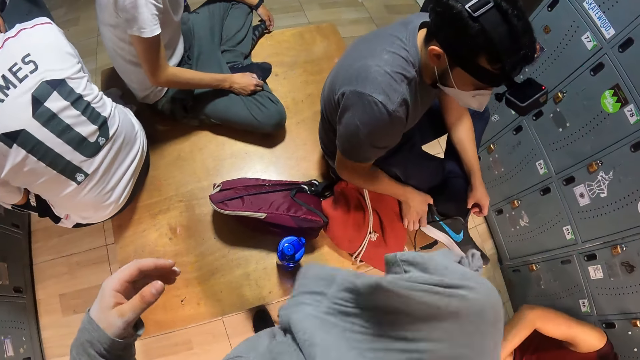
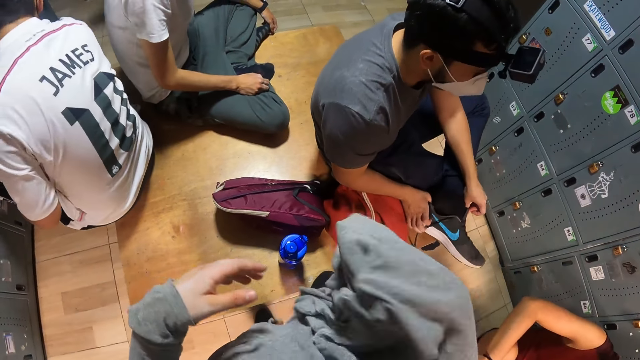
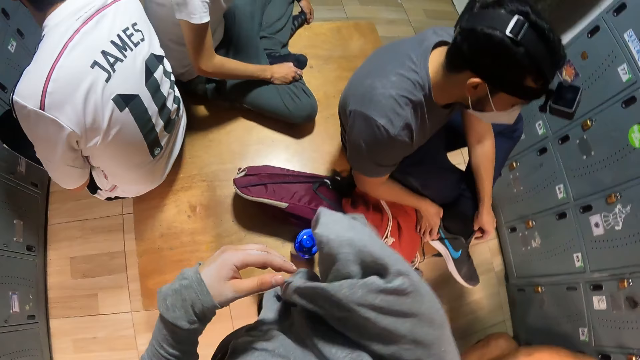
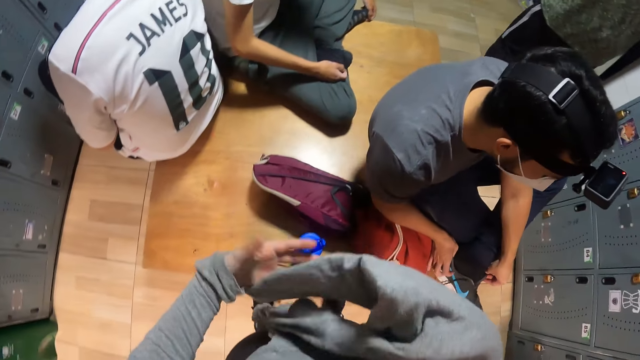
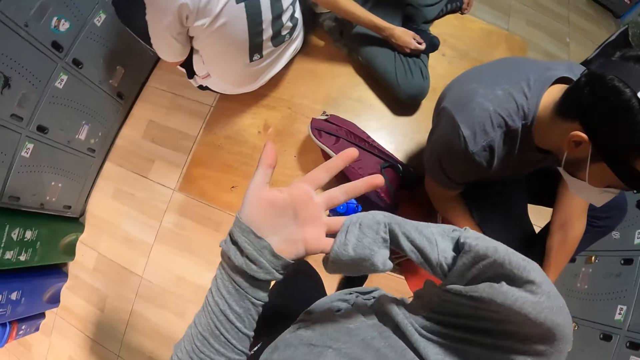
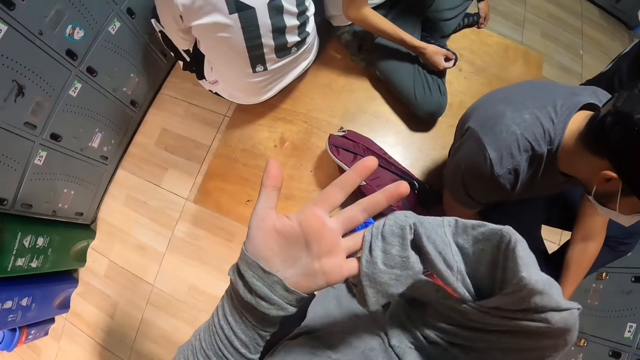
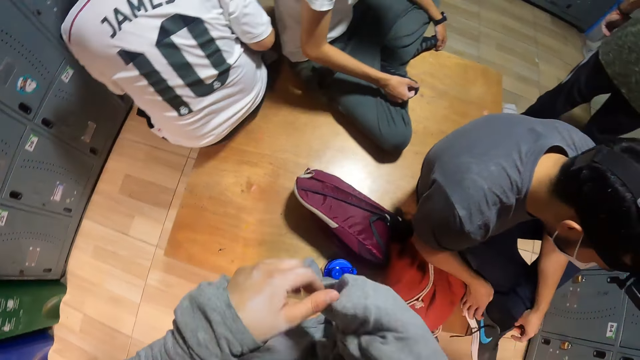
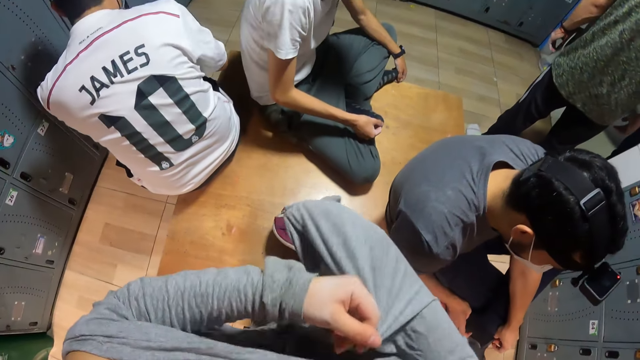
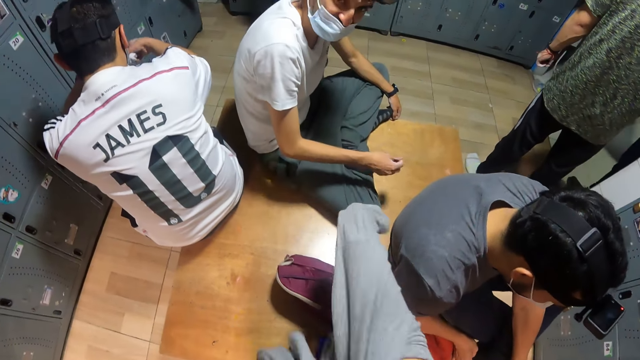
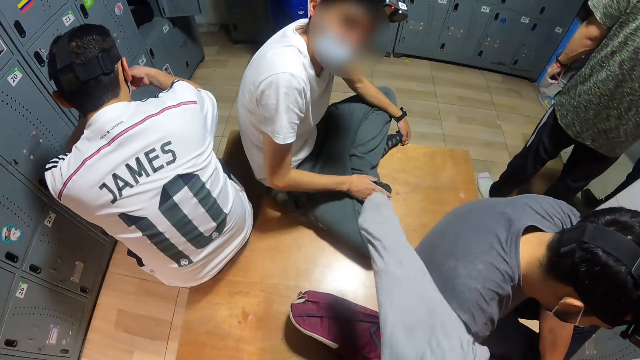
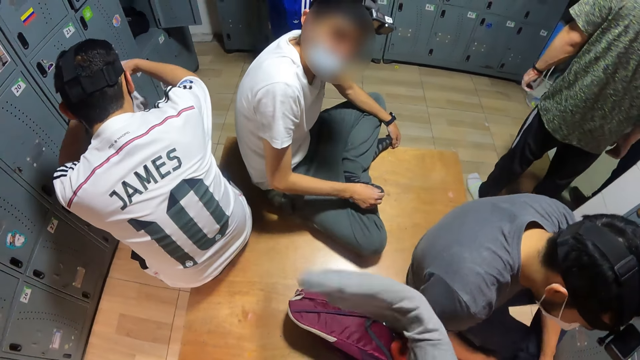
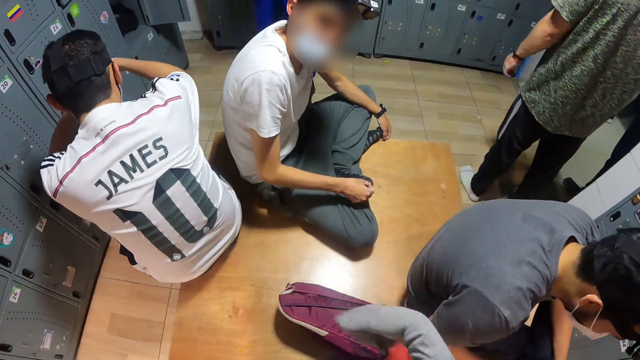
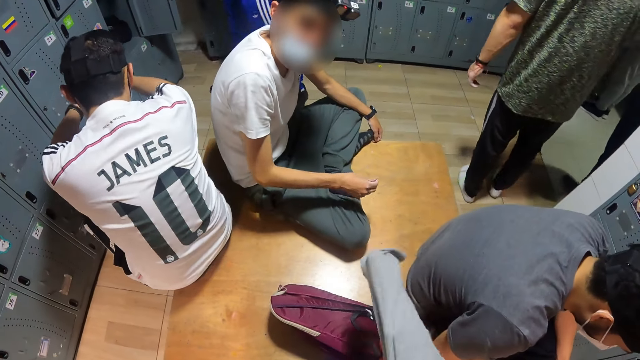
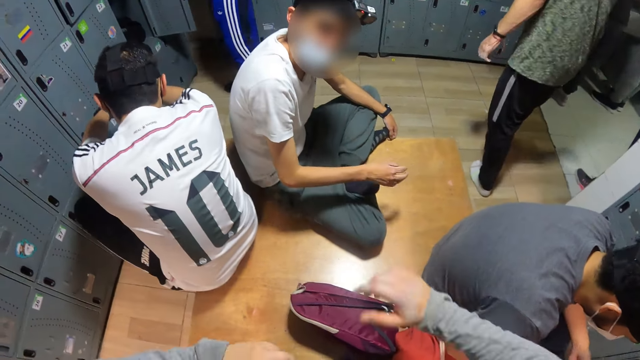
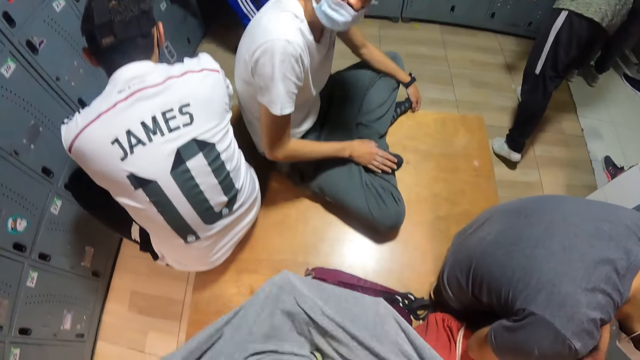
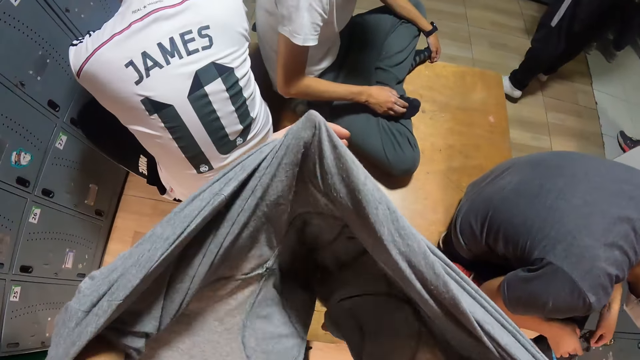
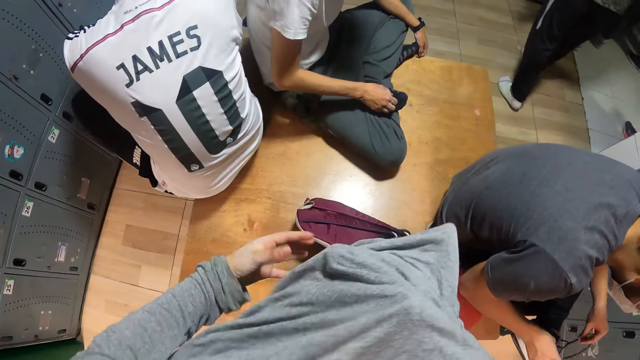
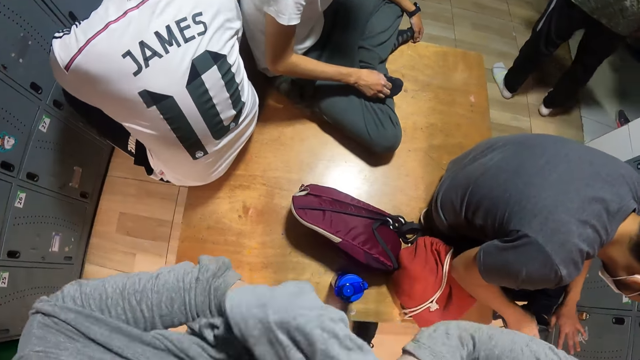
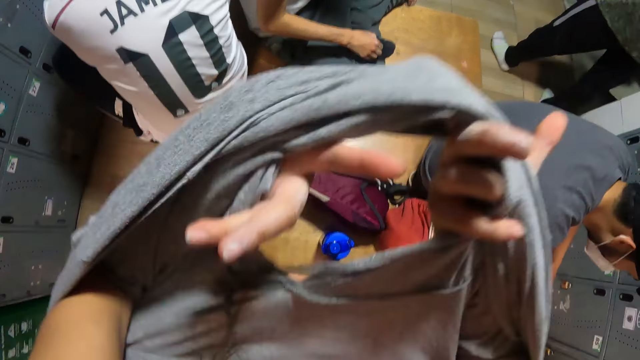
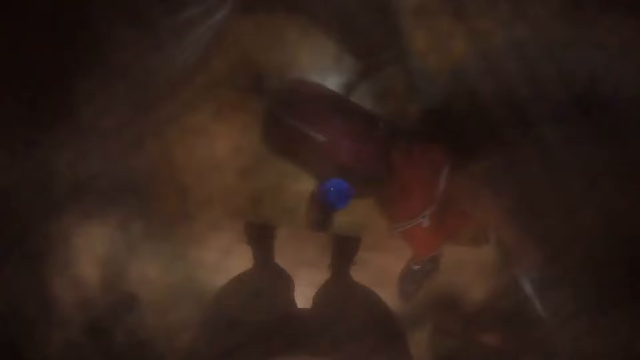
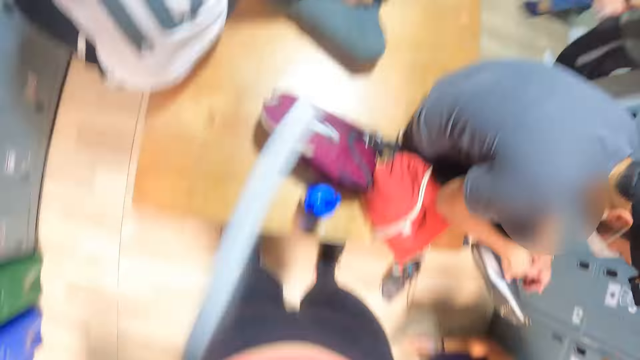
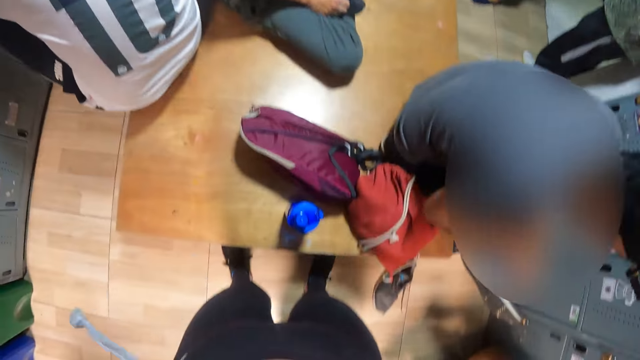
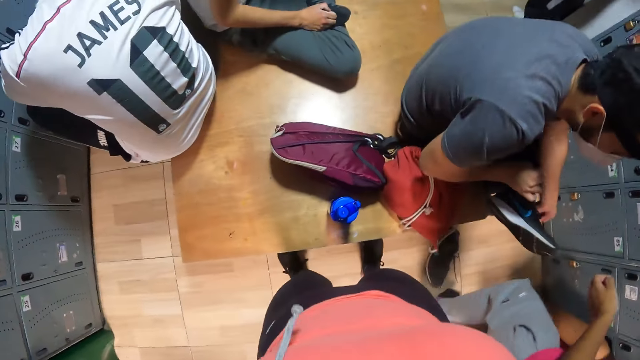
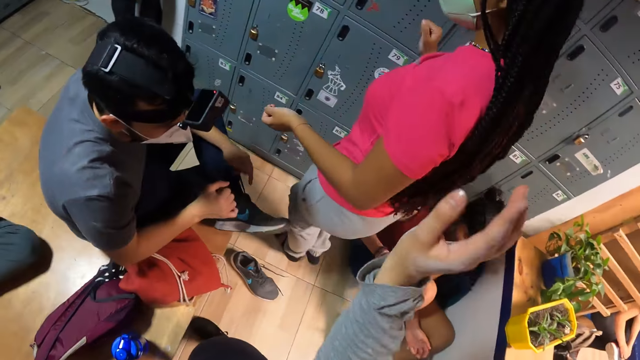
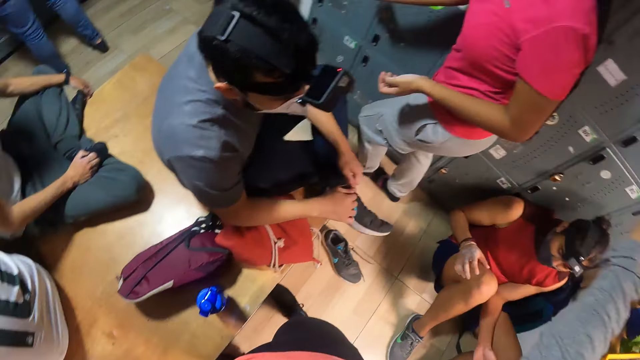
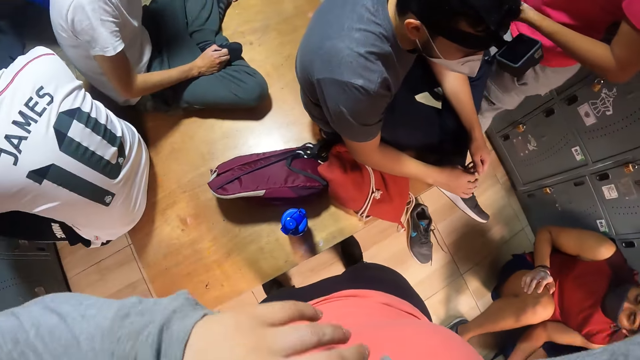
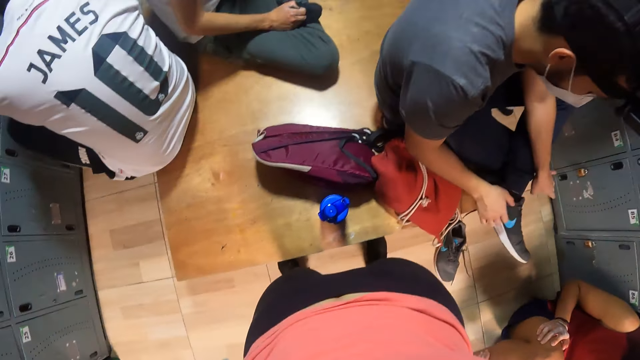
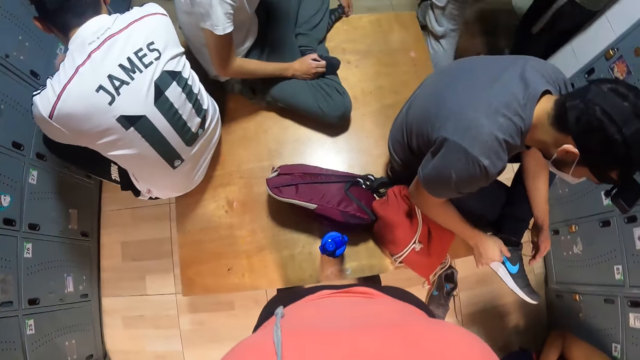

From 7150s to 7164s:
The camera wearer adjusts the sweater in her hands. She interacts with a man. Another man ties the lace of the shoe in his left leg with both hands. The camera wearer wears the sweater.

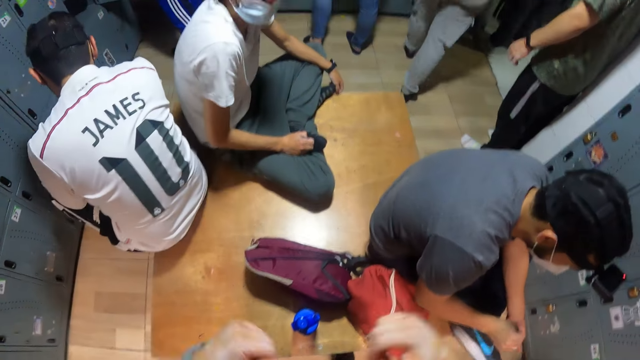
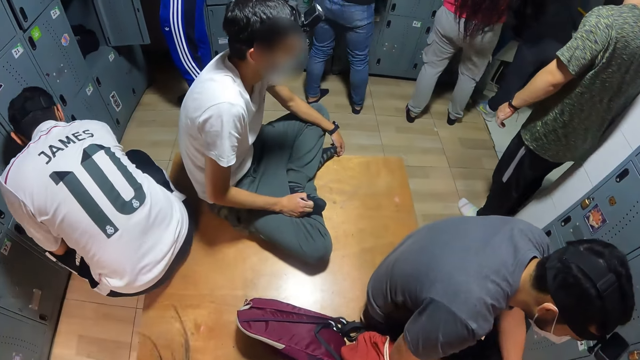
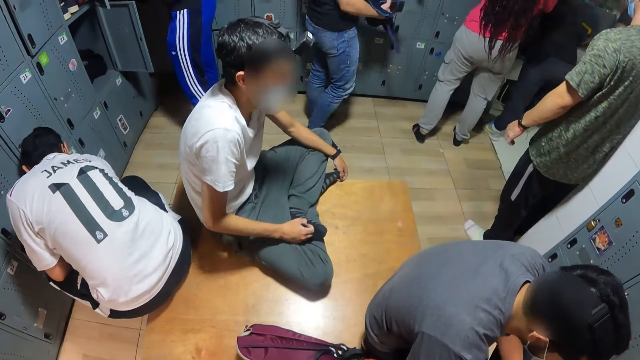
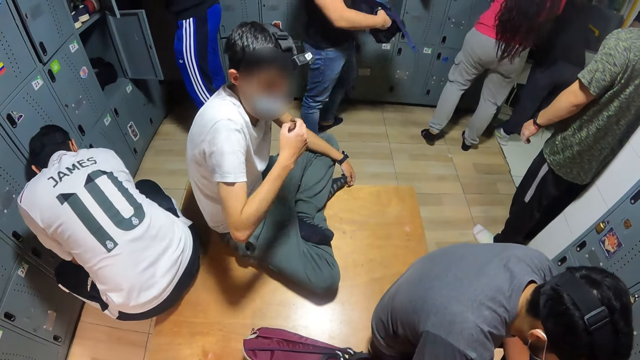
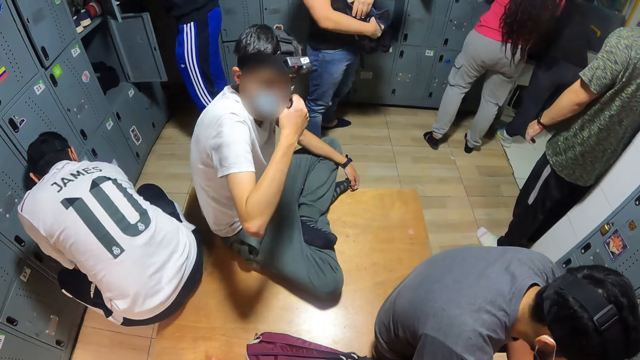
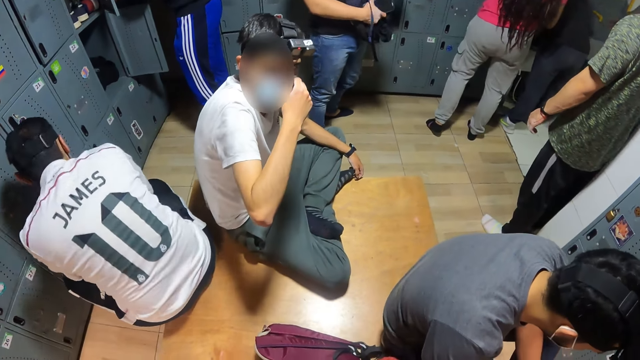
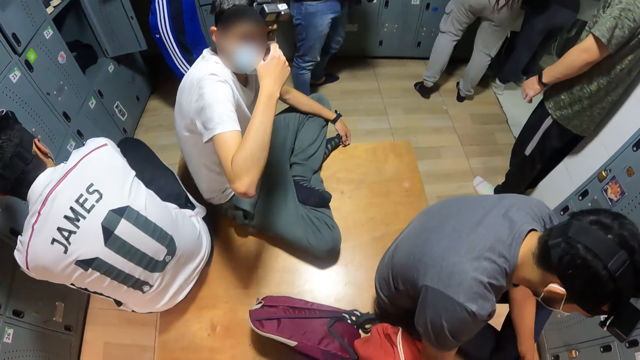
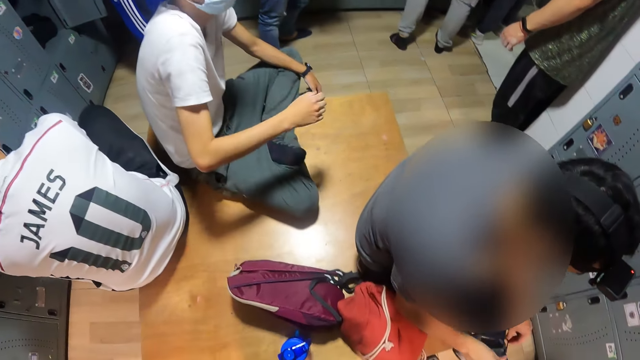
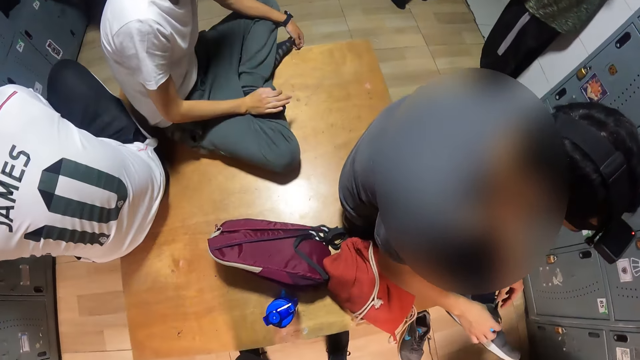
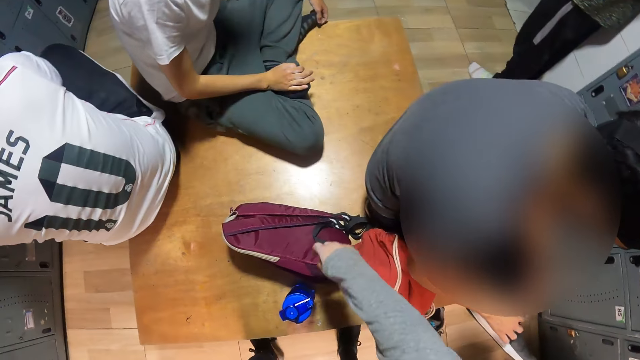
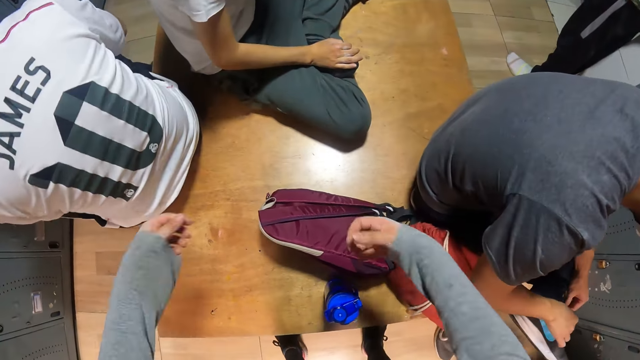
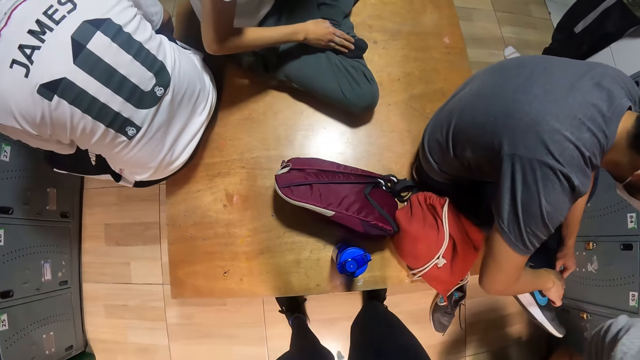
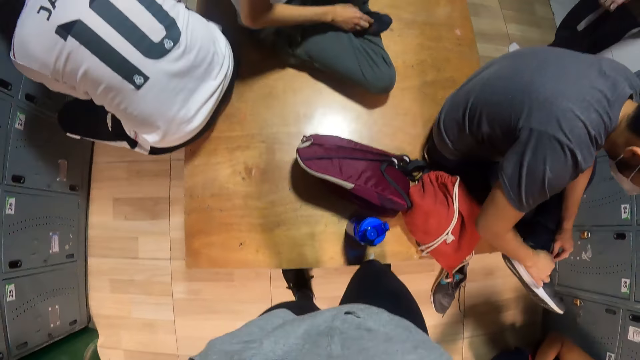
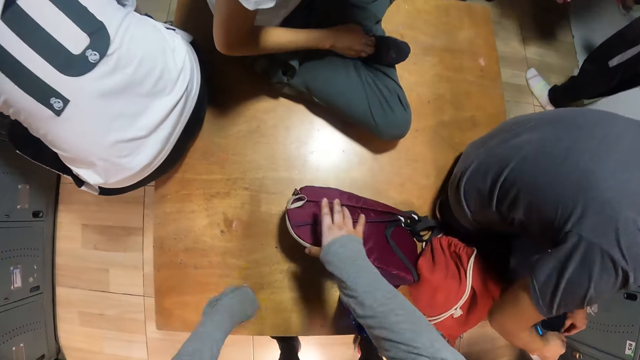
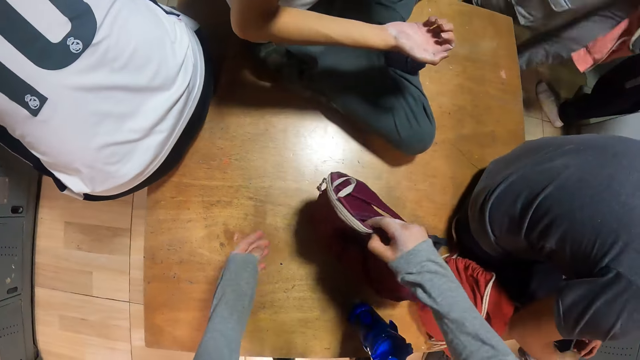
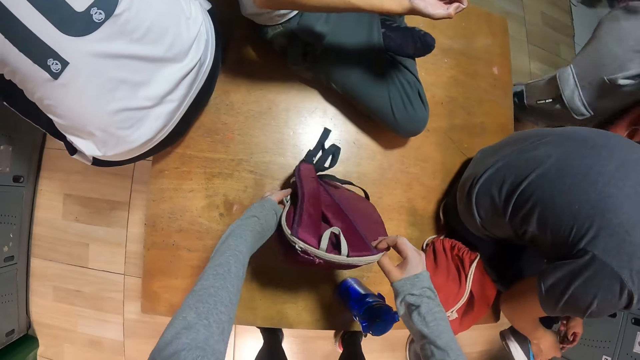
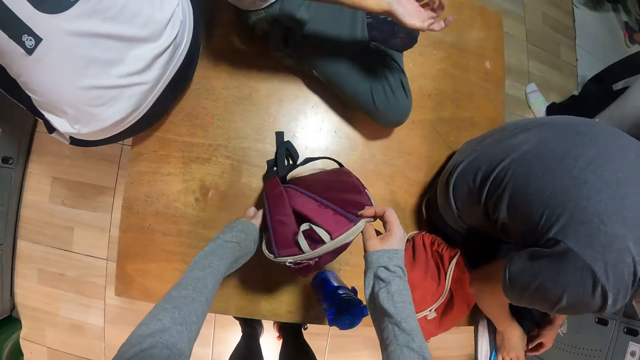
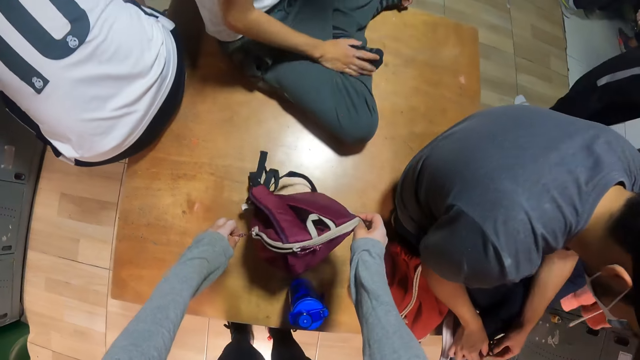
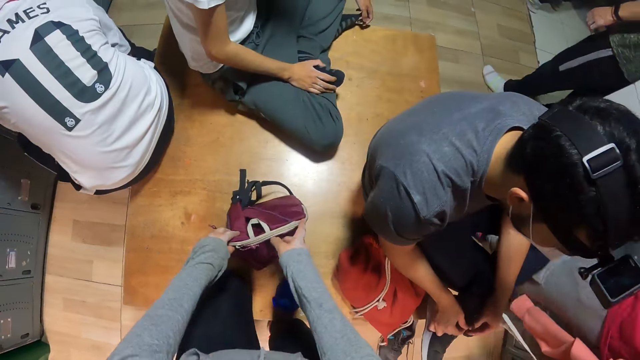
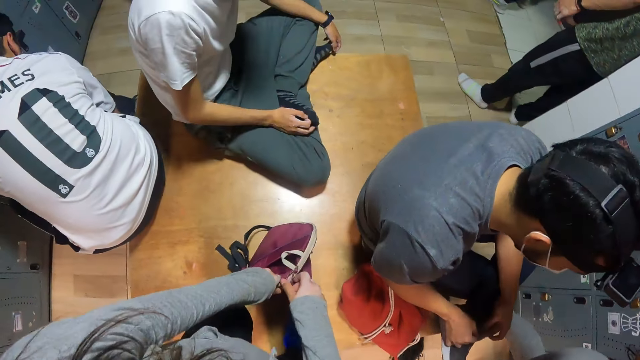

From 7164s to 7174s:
A man moves his hand on his face. The camera wearer picks the bag on the bench with her right hand. She holds the bag with her left hand. The man moves his hand. The camera wearer unzips the bag with her right hand.
